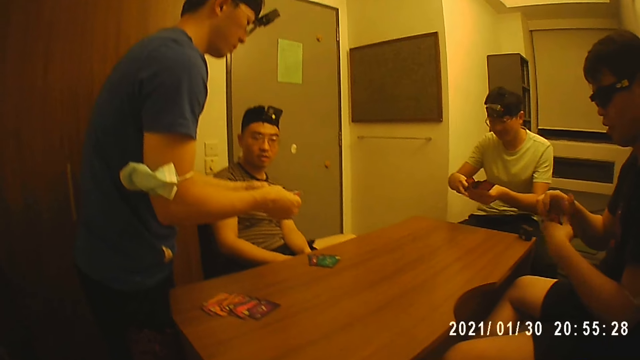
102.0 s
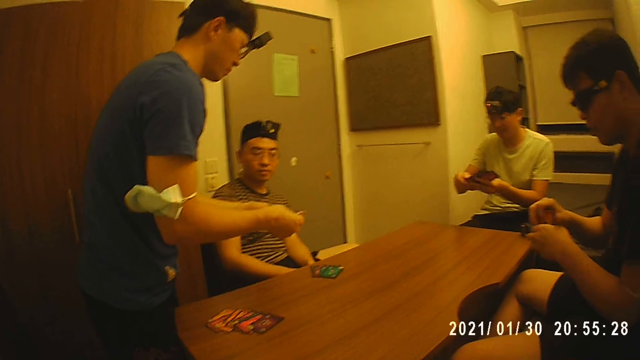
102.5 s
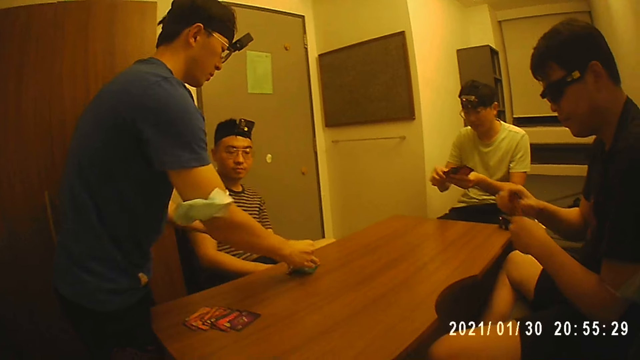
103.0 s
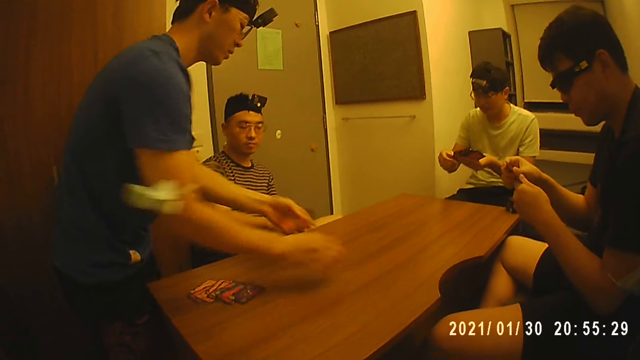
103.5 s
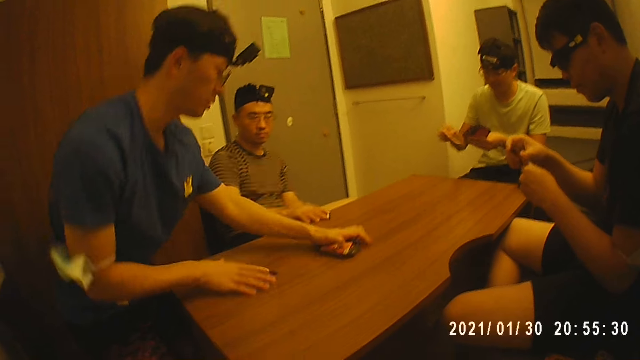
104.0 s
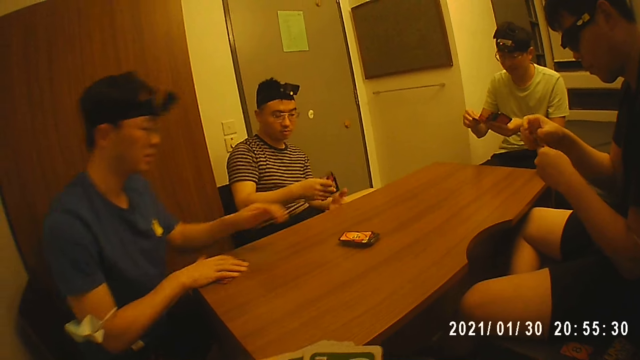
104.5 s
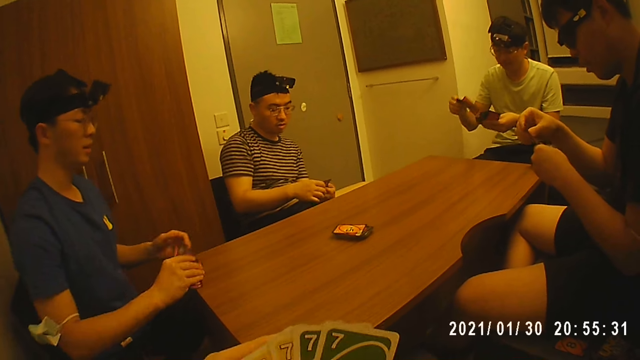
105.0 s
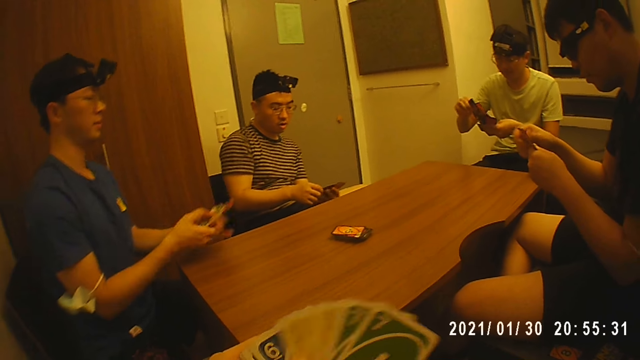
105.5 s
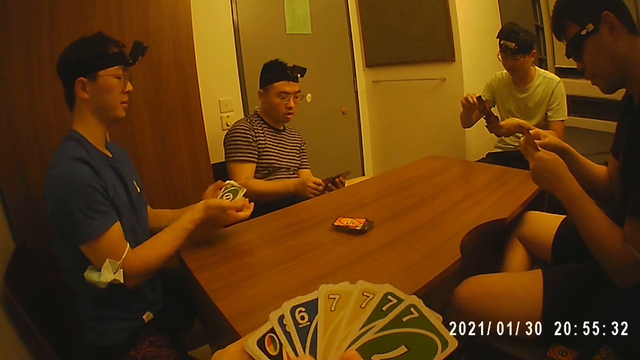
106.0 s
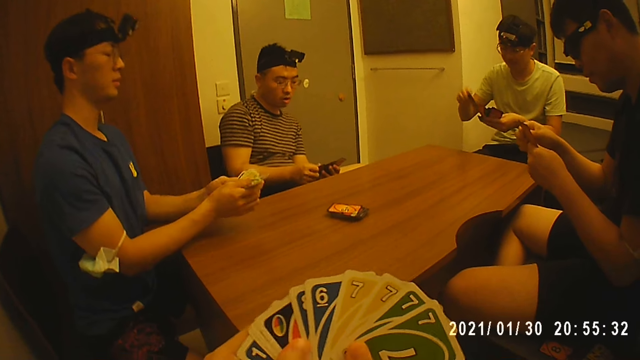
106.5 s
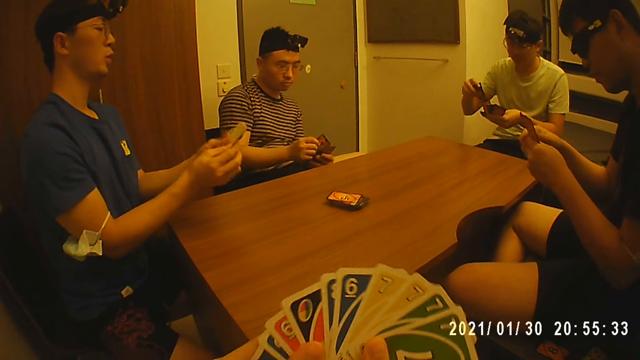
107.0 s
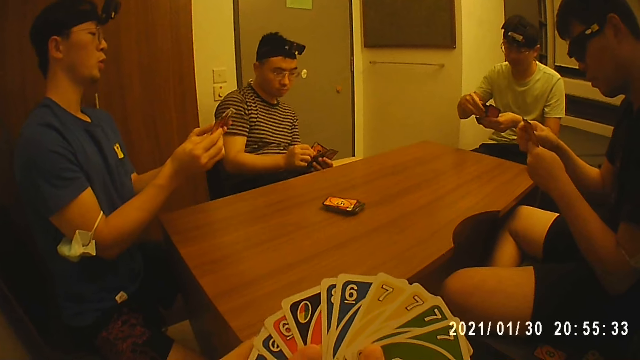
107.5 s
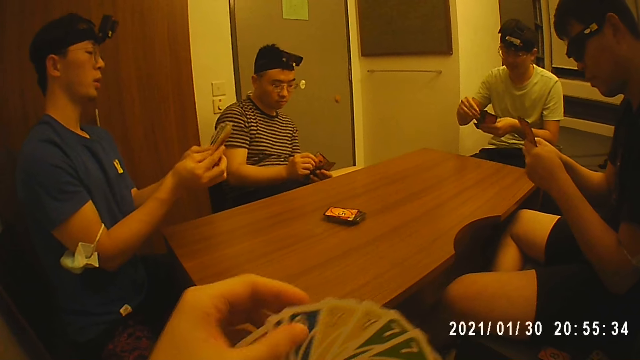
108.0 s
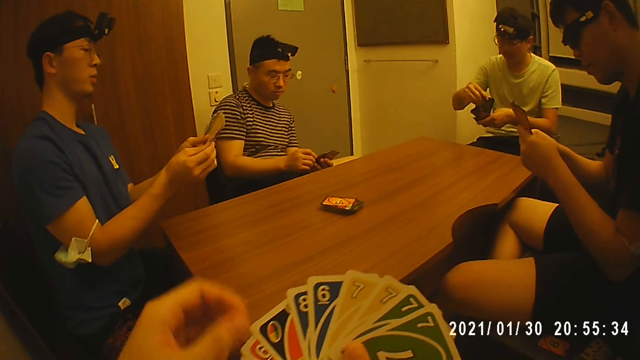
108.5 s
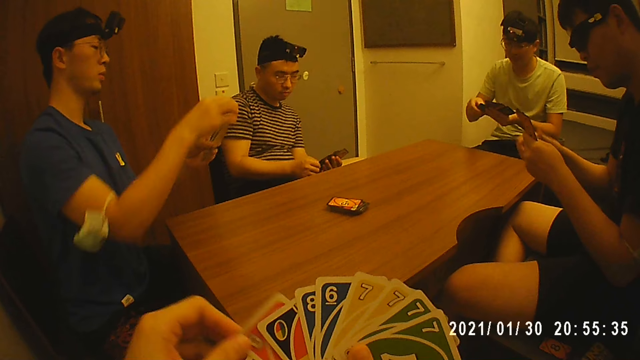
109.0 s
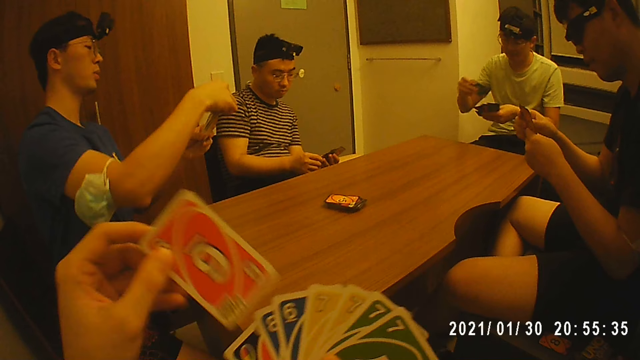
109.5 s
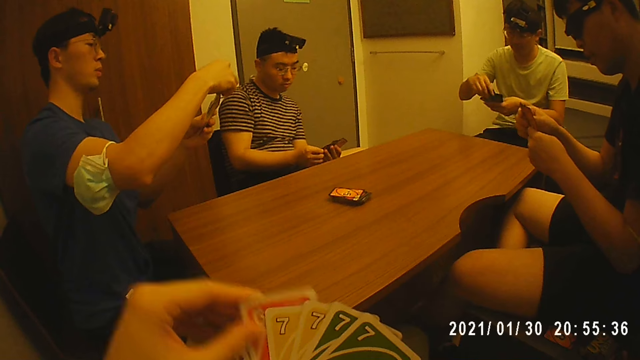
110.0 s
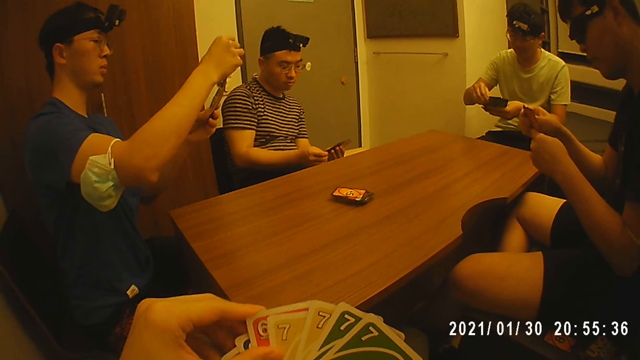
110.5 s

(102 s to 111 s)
A person places cards on the table. The person places a stack of cards on the table with his left hand. The camera wearer shuffles the cards.

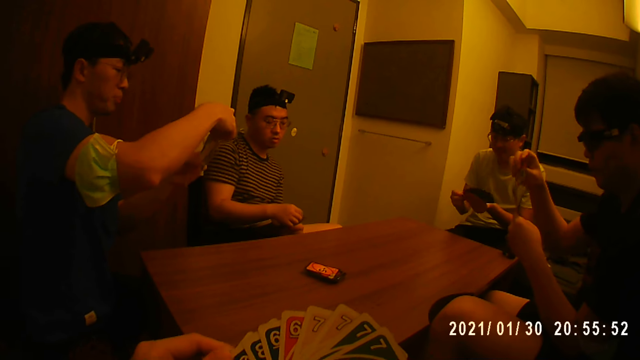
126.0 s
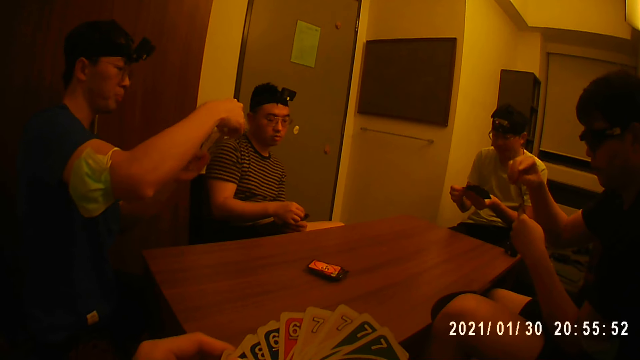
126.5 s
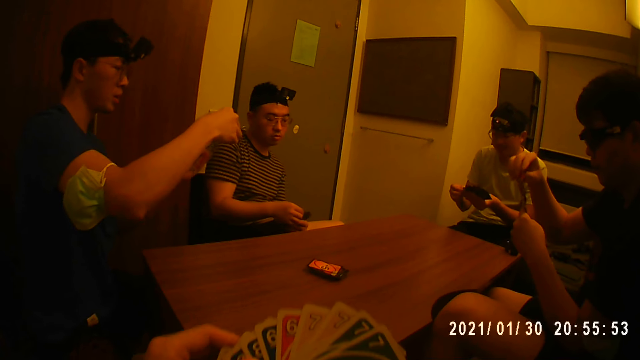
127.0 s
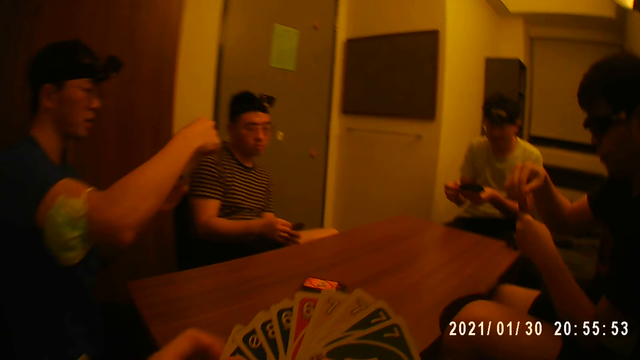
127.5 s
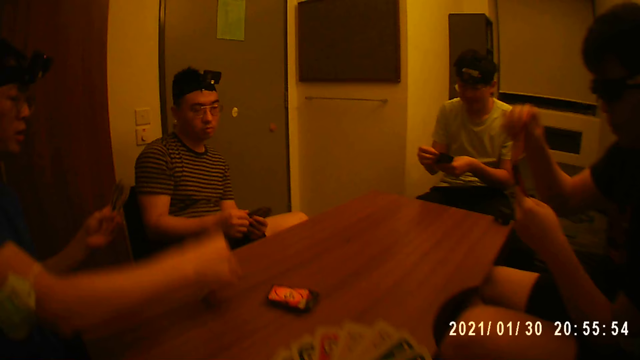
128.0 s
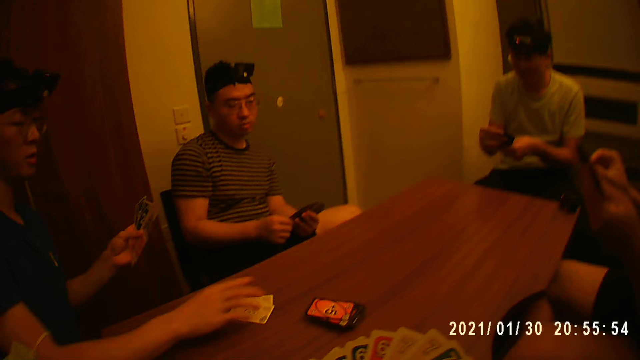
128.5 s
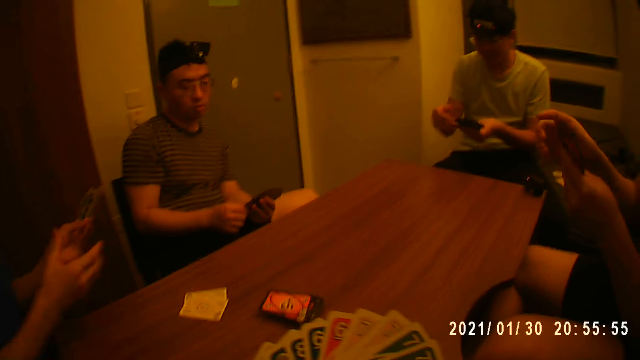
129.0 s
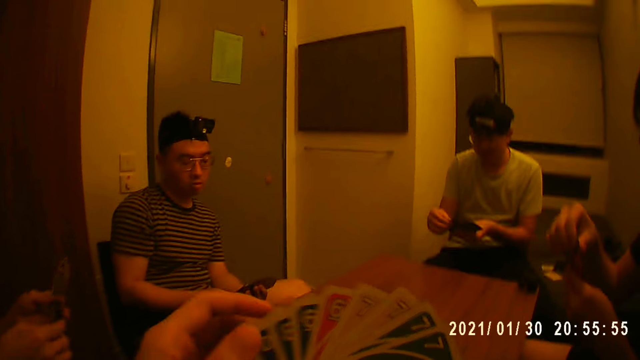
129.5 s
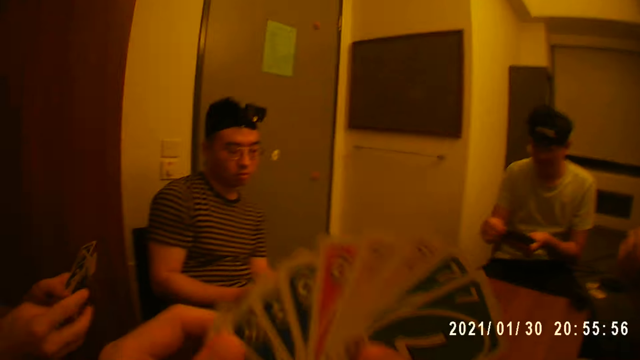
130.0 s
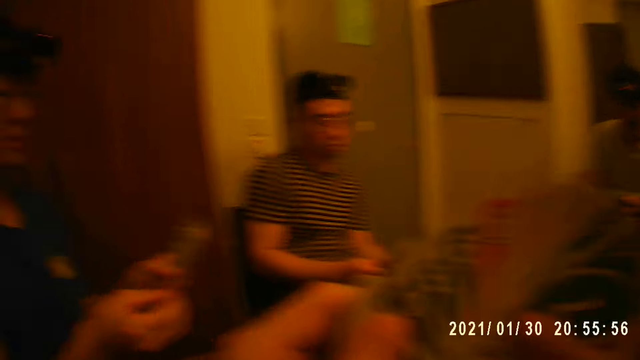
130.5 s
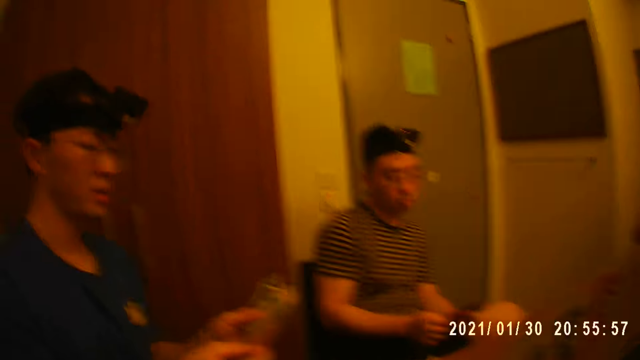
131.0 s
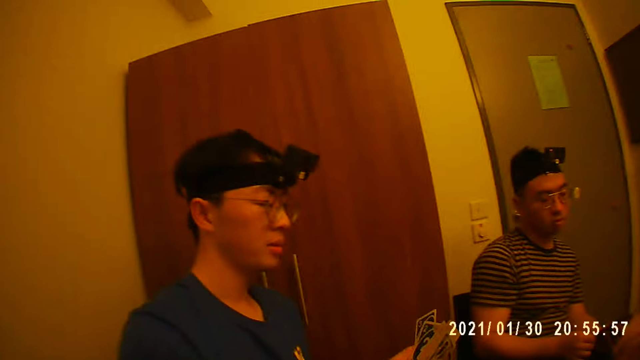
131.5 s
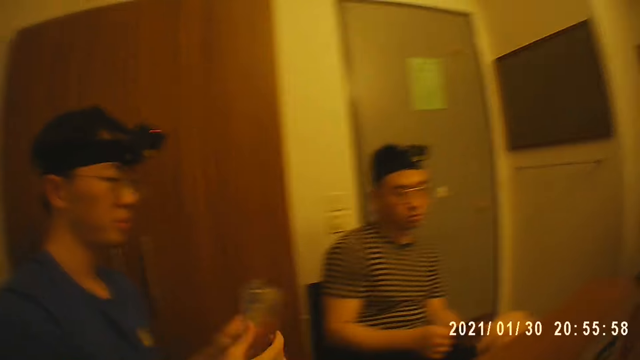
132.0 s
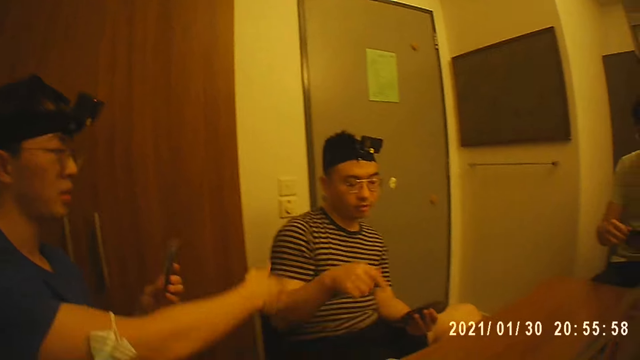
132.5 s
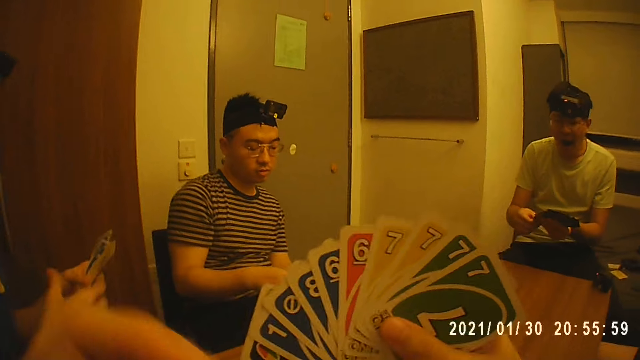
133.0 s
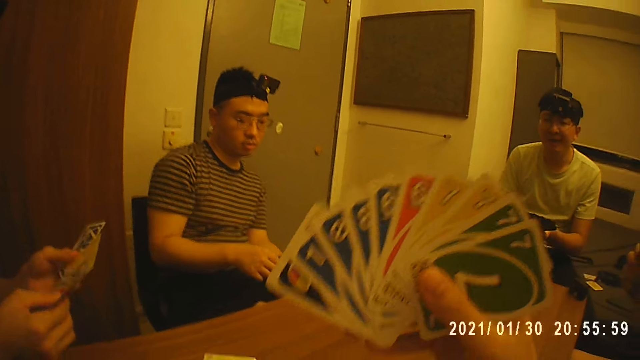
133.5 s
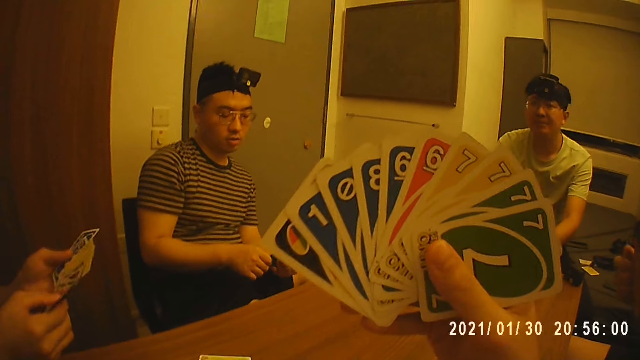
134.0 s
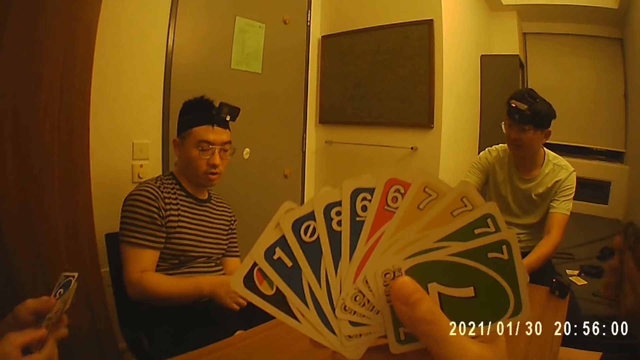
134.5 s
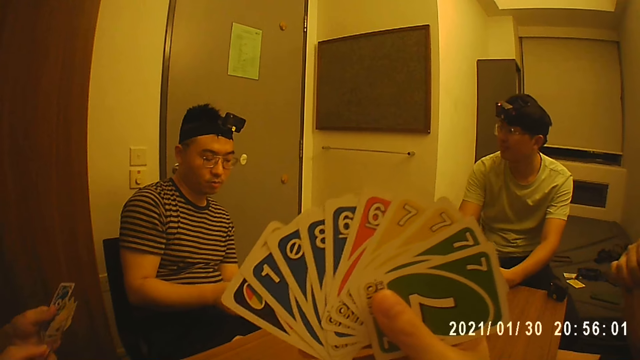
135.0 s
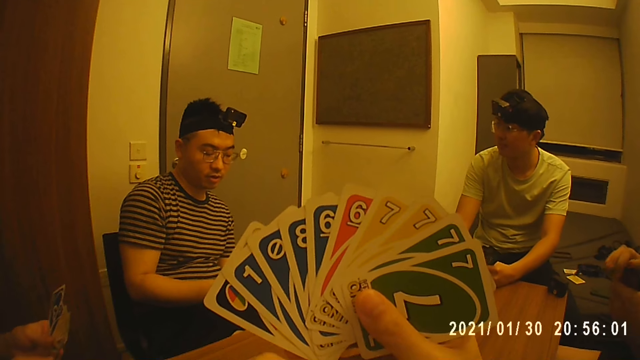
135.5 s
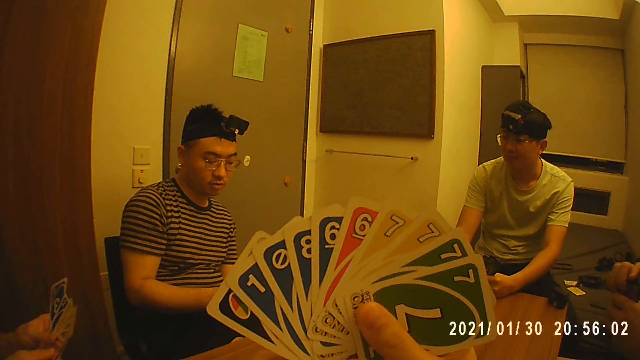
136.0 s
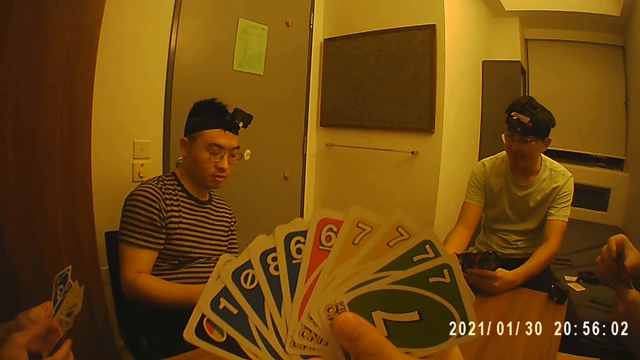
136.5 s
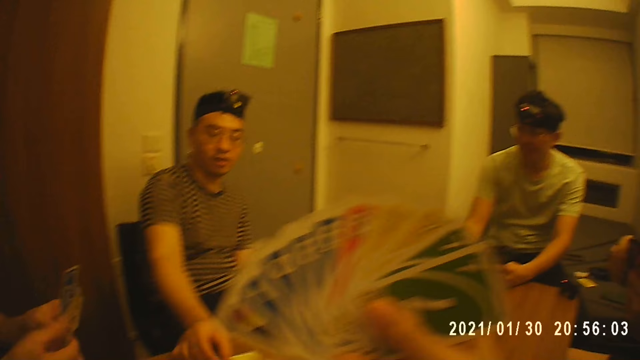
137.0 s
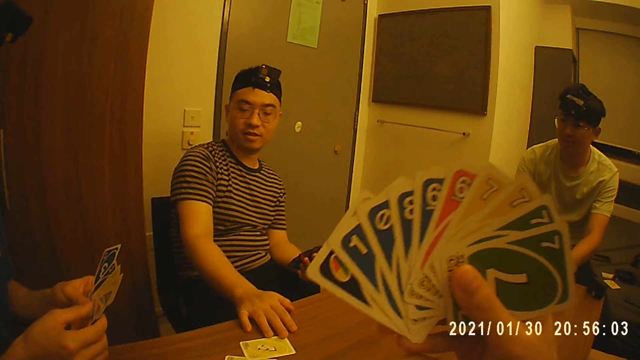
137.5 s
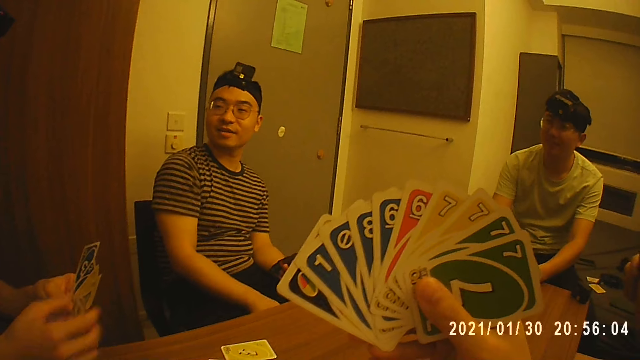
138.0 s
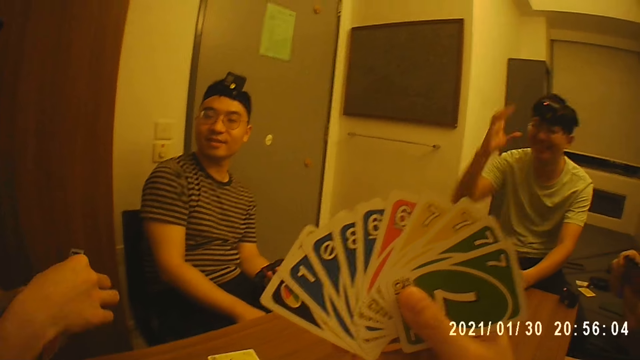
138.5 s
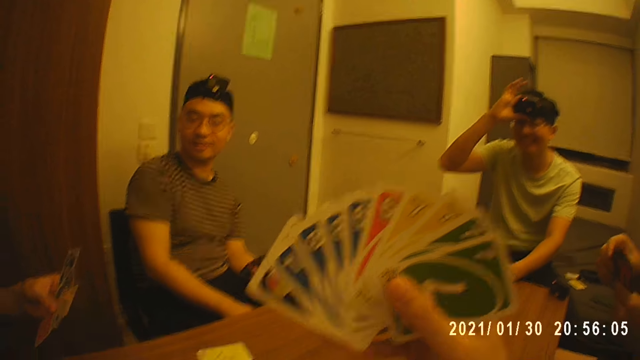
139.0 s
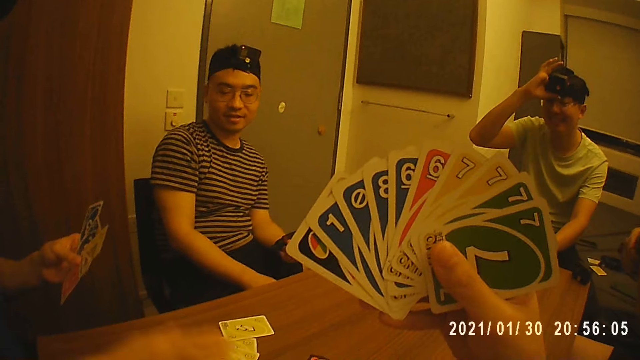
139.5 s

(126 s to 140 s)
A player places some cards on the table with his right hand. The camera wearer shuffles the cards. Another player places a card on the table with his right hand. The first player places a card on the table with his right hand.
